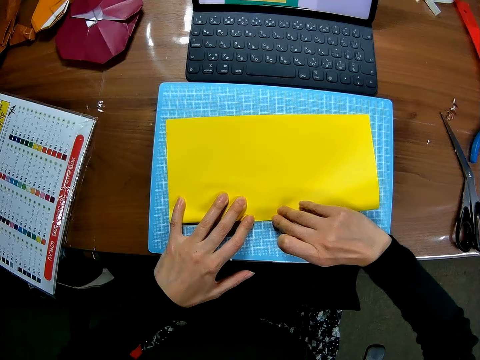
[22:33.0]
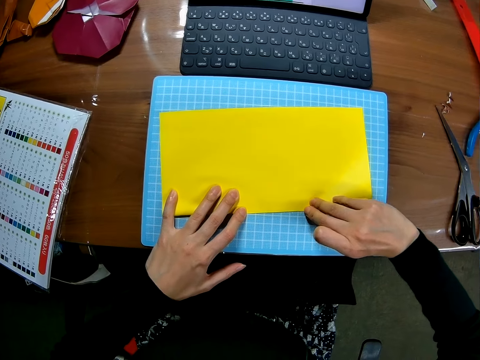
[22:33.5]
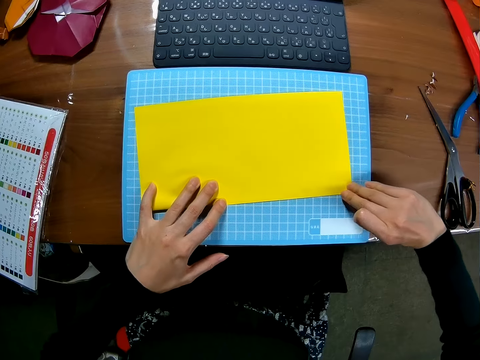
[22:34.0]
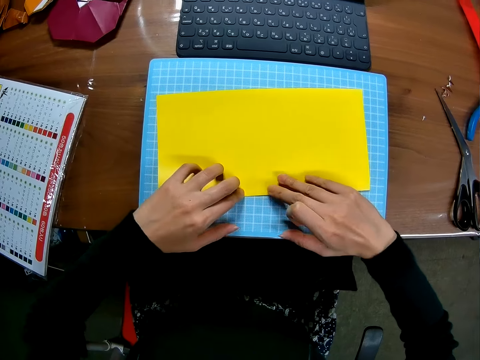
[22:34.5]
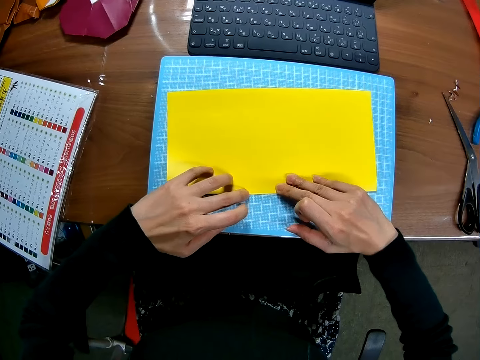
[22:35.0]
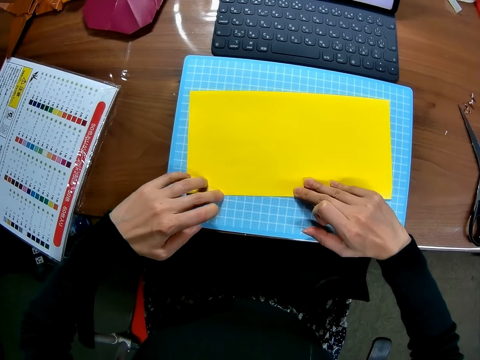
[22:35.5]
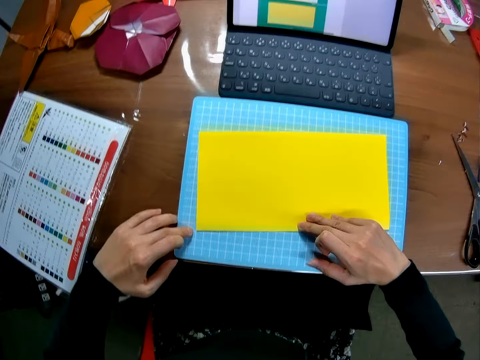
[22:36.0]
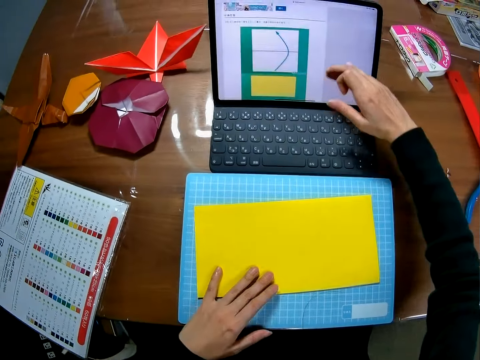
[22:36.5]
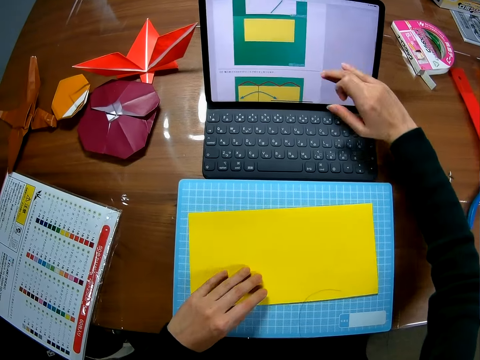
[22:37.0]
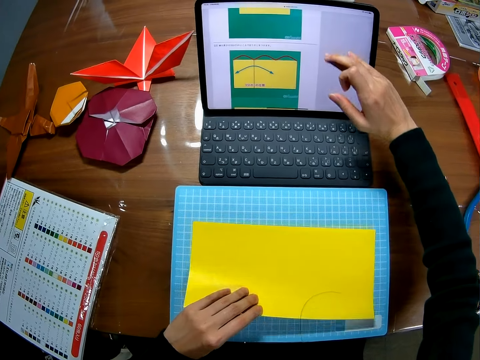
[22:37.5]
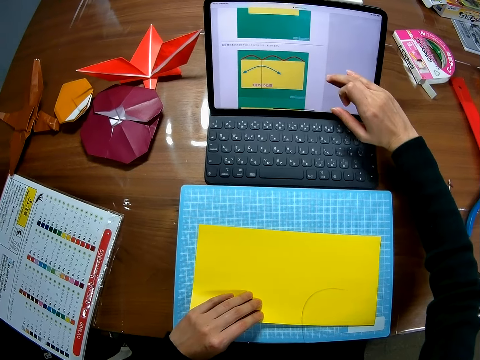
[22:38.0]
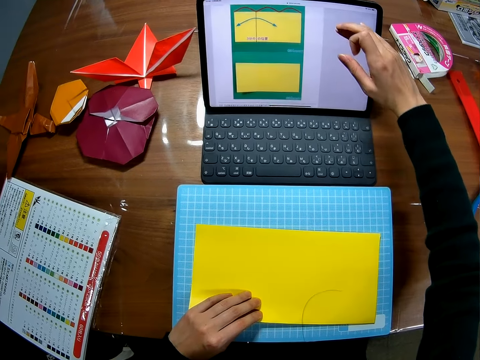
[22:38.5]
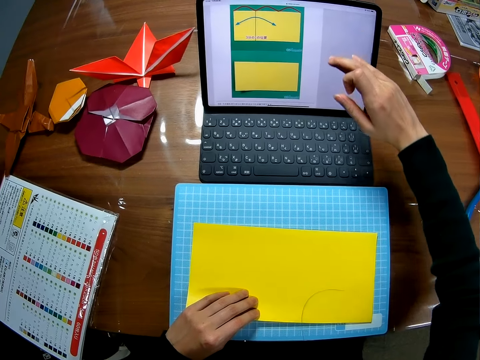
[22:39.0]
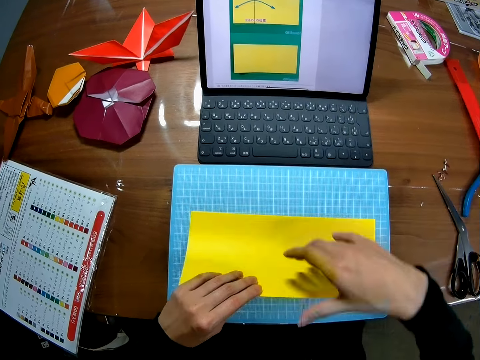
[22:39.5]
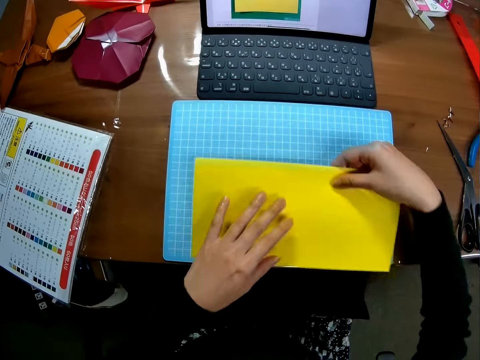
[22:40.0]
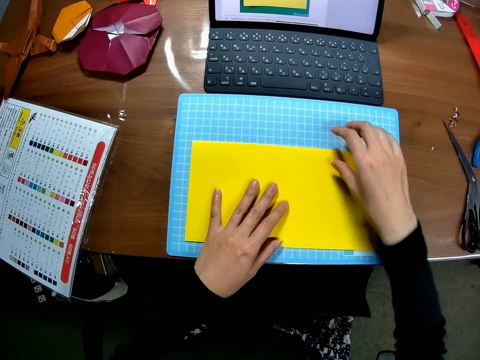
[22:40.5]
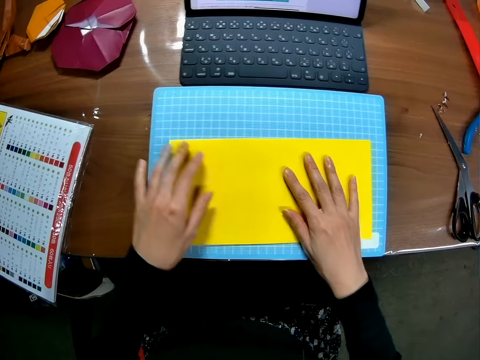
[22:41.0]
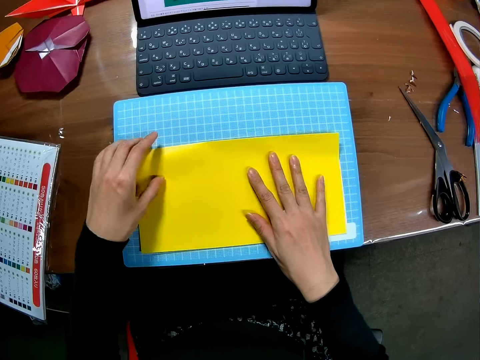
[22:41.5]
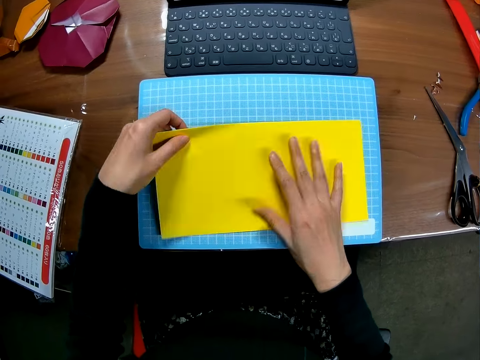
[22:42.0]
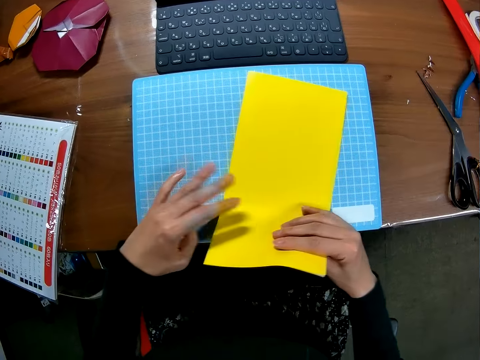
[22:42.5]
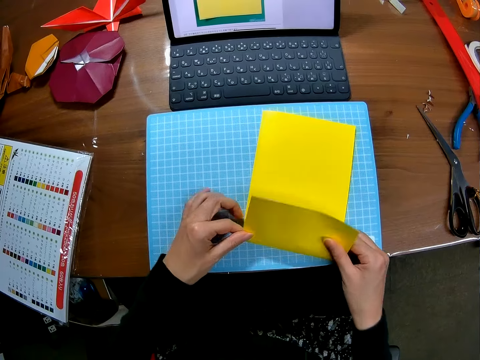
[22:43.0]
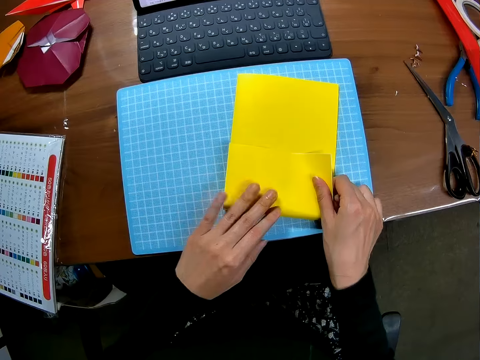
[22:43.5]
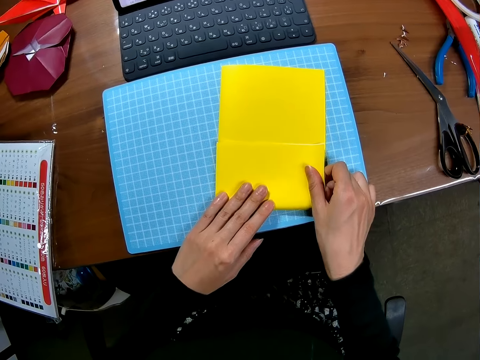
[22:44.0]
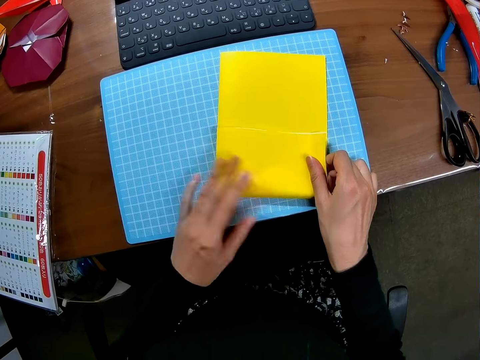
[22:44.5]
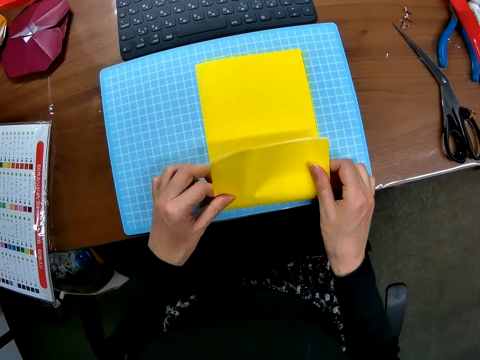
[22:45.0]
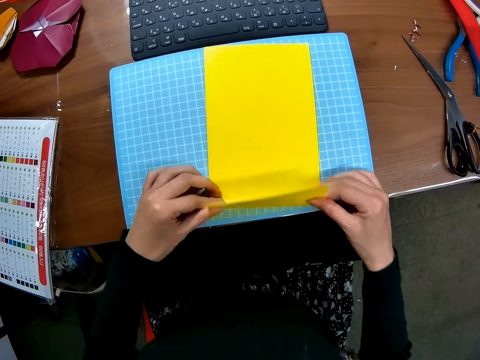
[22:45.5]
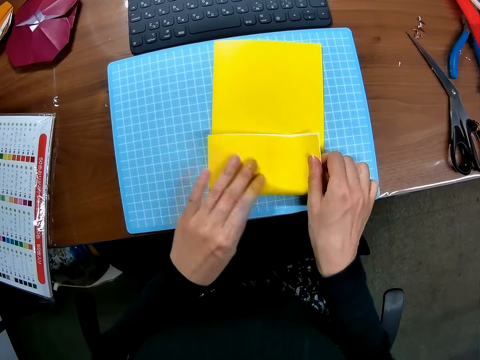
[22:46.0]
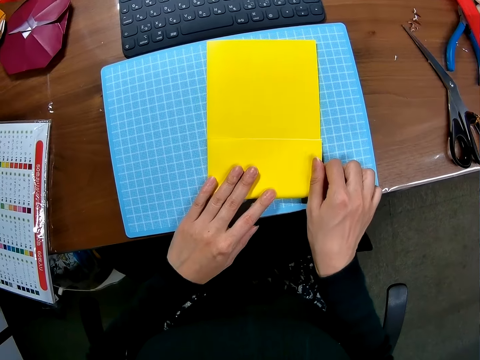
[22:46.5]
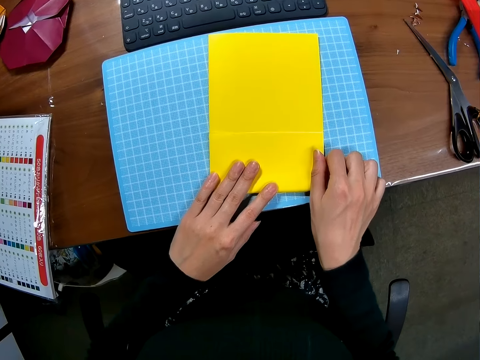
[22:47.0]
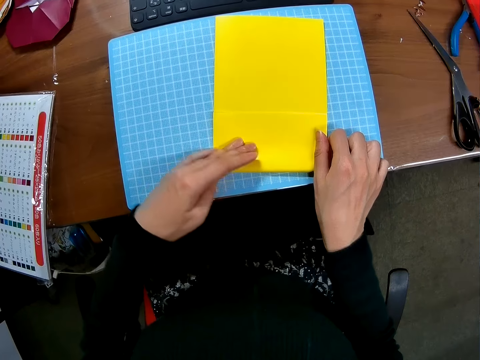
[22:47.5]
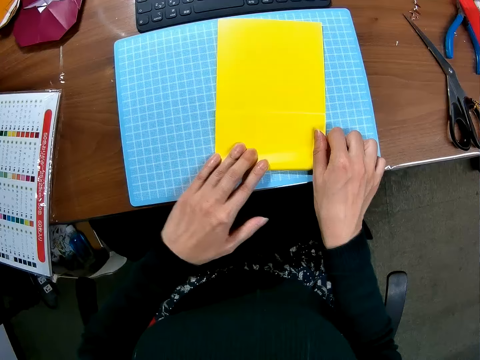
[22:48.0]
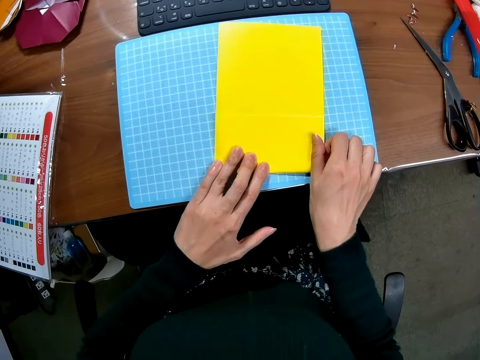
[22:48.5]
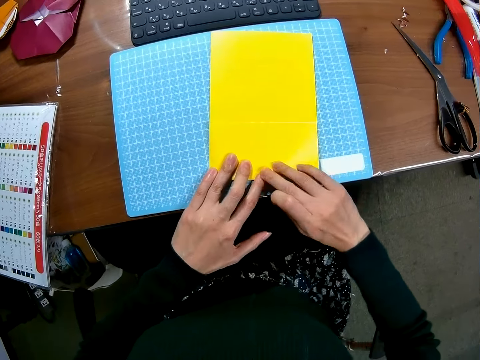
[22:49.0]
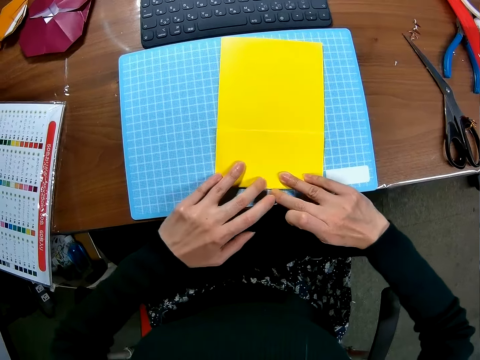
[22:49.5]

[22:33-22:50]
The camera wearer presses the edges of the cardboard with both hands. She aligns the craft paper on a cutting mat. She operates a laptop on the table with a hand. She flips the craft paper on the cutting mat. She places her two hands on the sheet. She adjusts the craft paper on the cutting mat. She folds the craft paper on the cutting mat. She holds a piece of craft paper on the cutting mat.

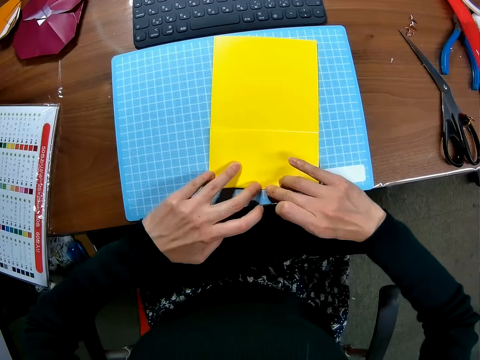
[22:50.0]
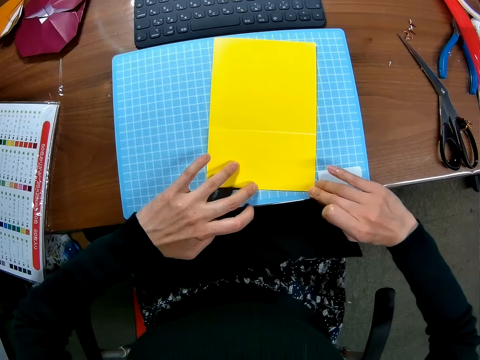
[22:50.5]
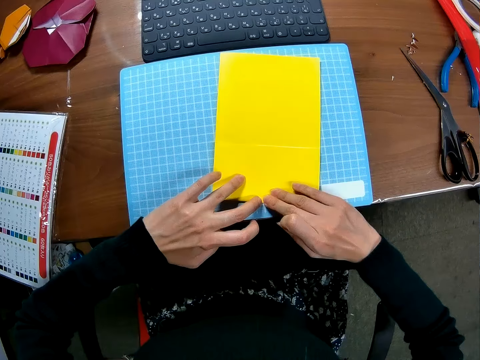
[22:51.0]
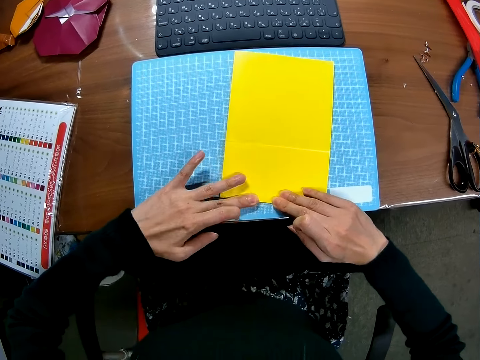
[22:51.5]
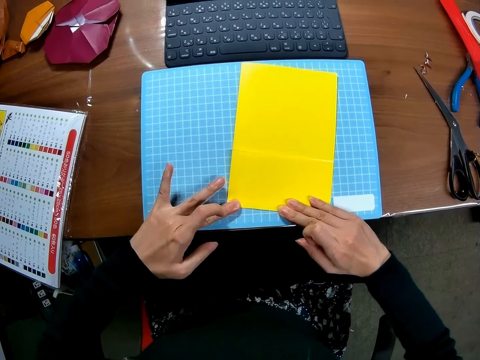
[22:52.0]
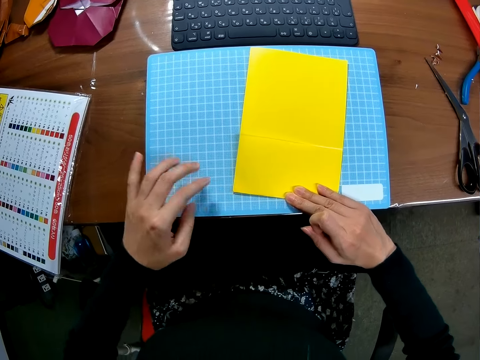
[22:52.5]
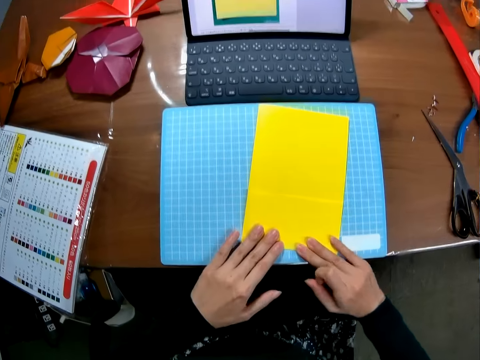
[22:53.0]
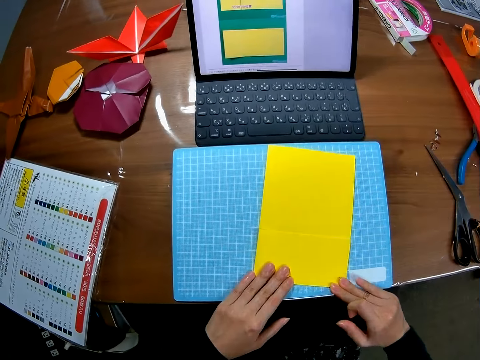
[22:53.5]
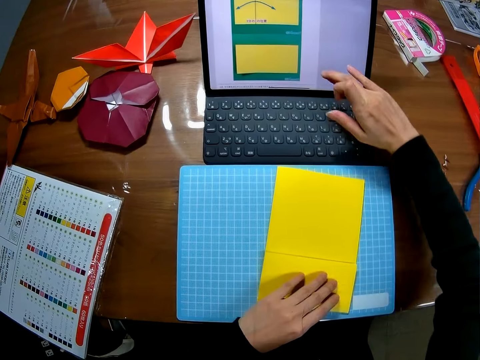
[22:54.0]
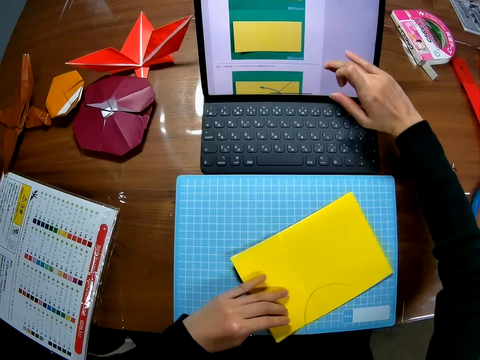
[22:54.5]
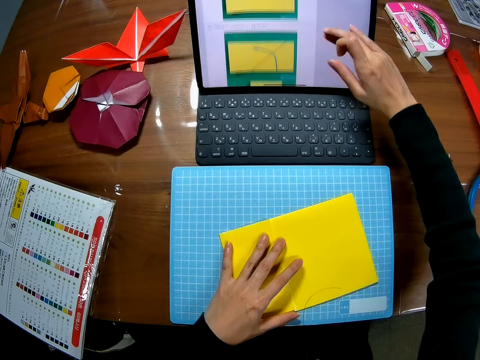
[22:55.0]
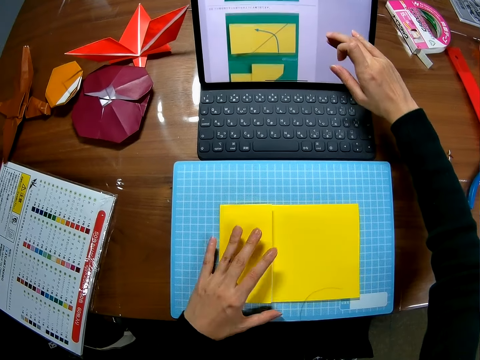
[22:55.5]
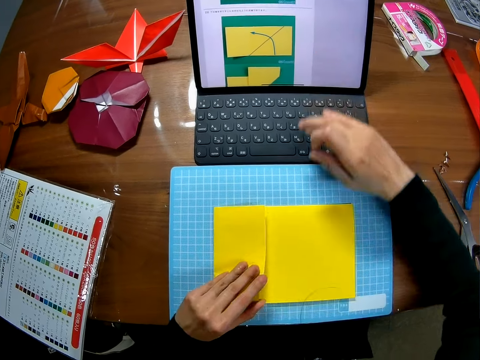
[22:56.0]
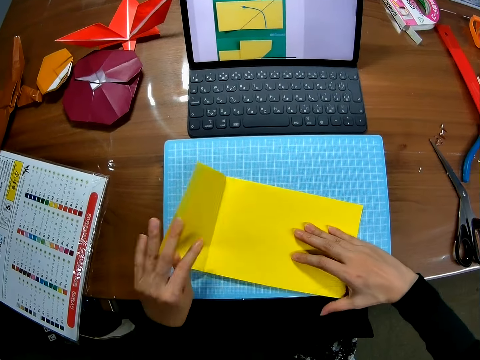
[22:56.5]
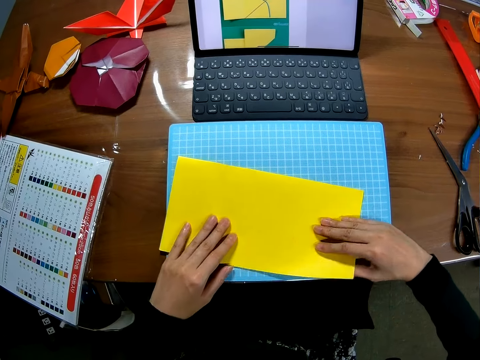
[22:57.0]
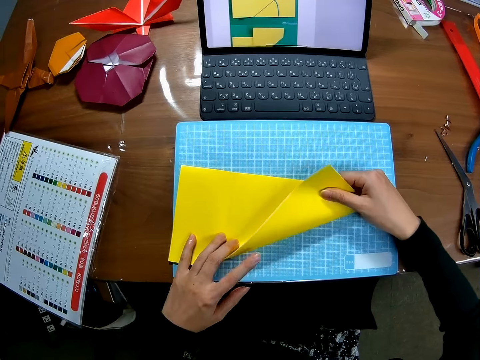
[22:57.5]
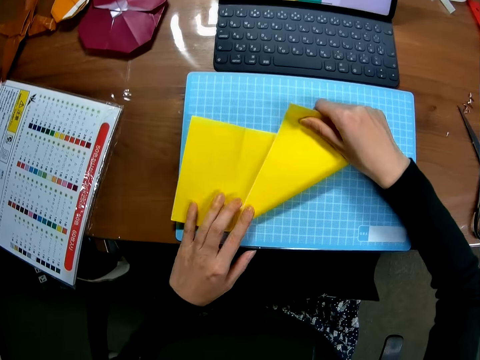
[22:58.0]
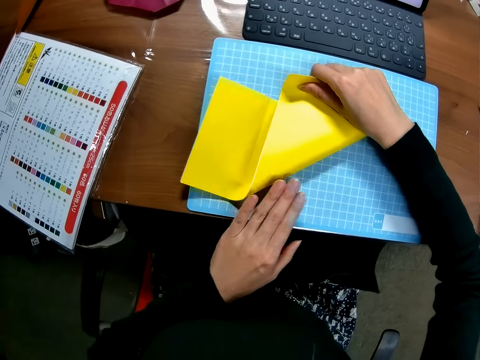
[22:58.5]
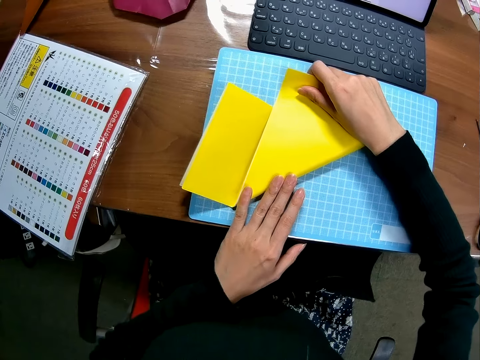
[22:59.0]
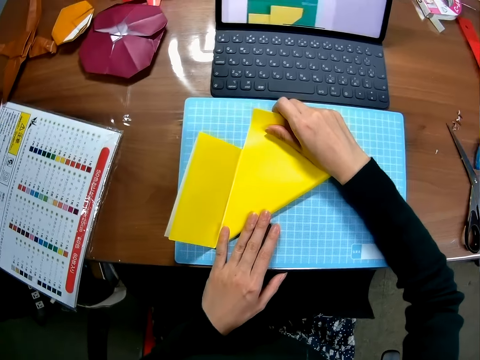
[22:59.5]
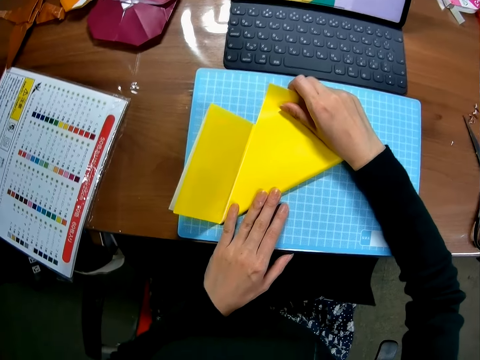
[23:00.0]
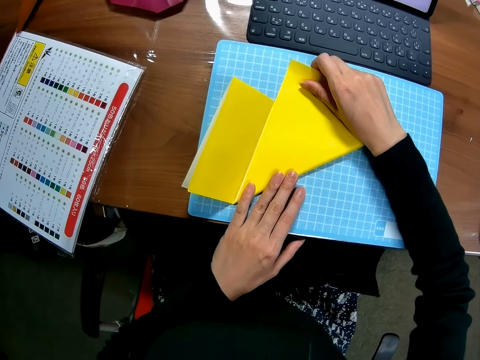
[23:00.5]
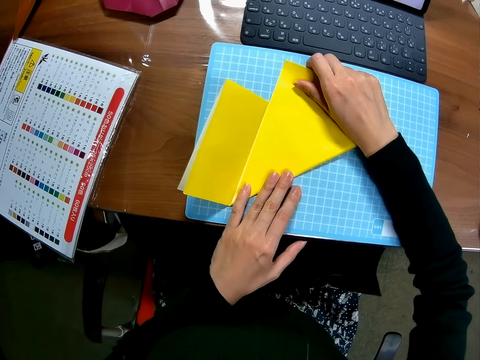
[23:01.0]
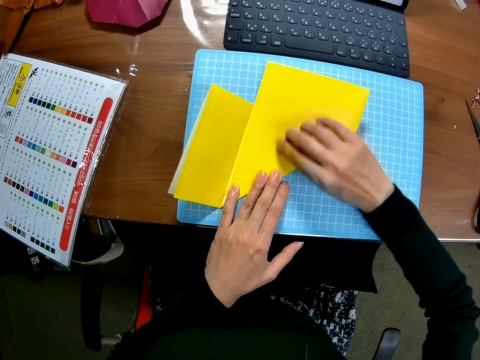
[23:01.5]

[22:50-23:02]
The camera wearer aligns a piece of craft paper on a cutting mat. They scroll up the screen of a laptop on a table in the room with a hand. They turn the craft sheet on the cutting sheet. They adjust the piece of craft paper on the cutting mat. They unfold the piece of craft paper on the cutting mat. They fold the piece of craft paper on the cutting mat.
